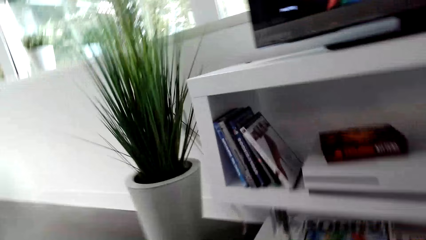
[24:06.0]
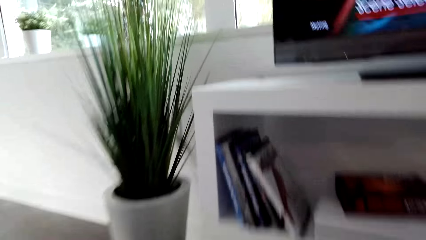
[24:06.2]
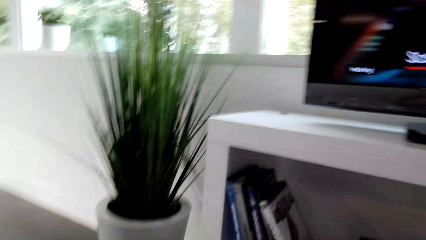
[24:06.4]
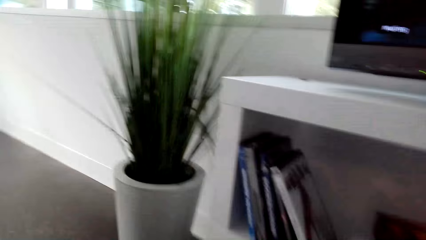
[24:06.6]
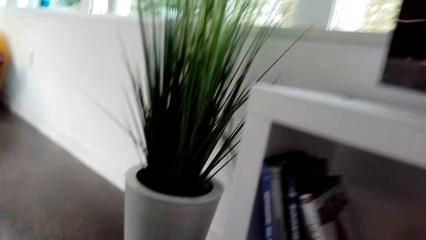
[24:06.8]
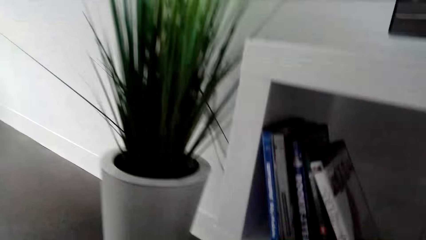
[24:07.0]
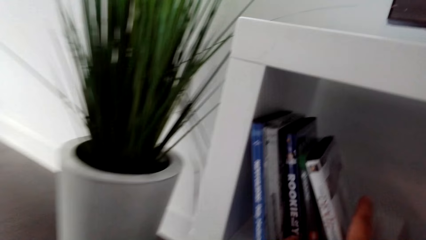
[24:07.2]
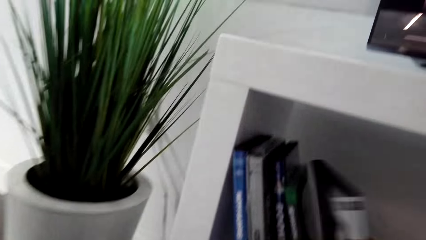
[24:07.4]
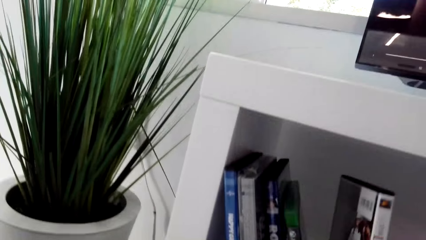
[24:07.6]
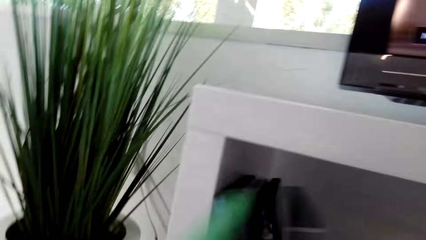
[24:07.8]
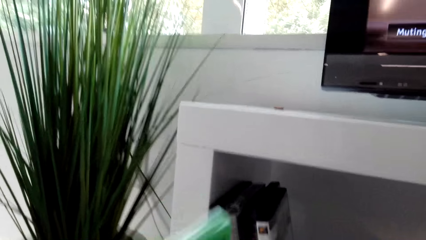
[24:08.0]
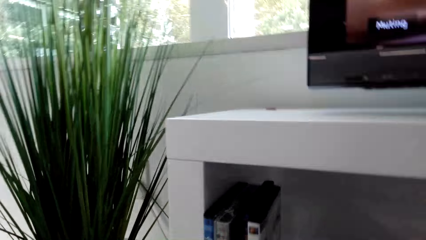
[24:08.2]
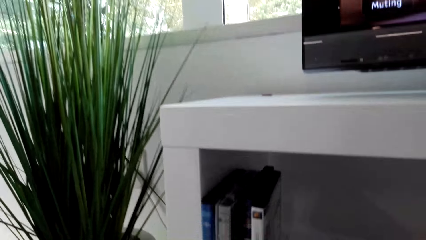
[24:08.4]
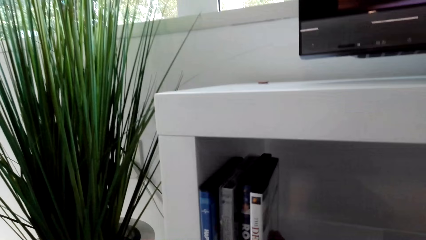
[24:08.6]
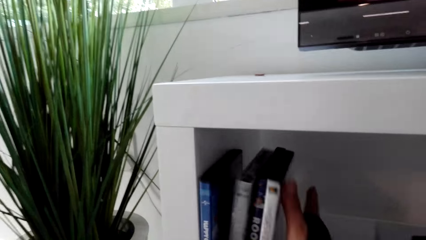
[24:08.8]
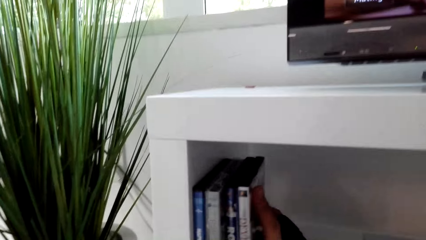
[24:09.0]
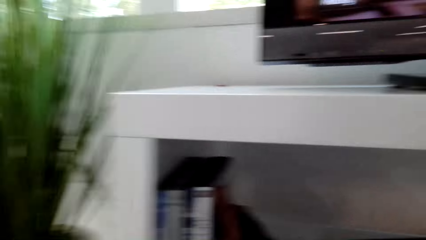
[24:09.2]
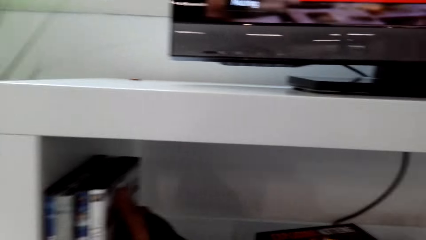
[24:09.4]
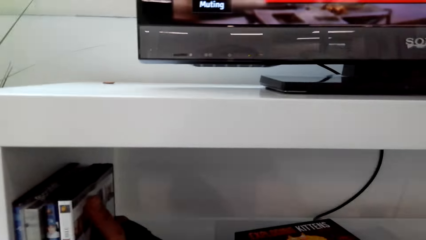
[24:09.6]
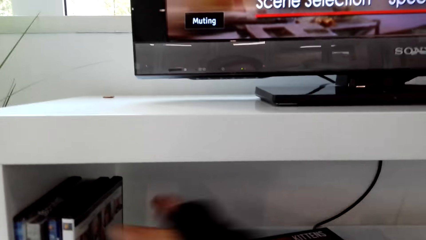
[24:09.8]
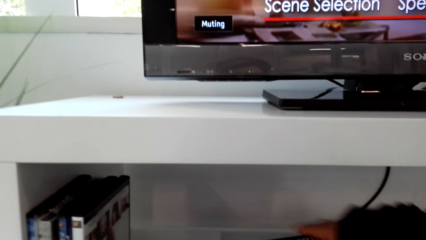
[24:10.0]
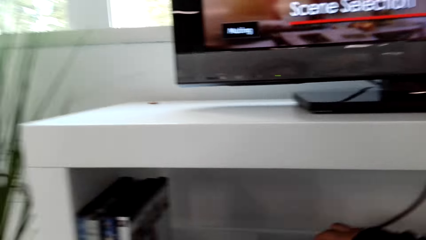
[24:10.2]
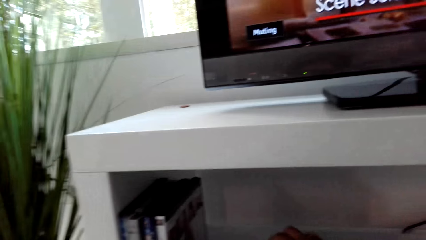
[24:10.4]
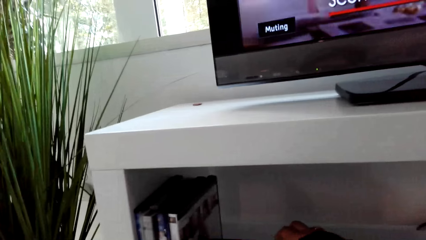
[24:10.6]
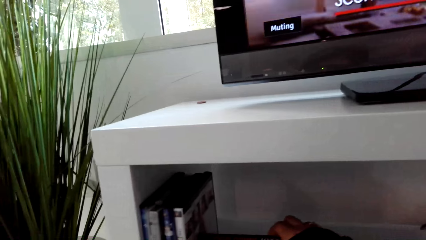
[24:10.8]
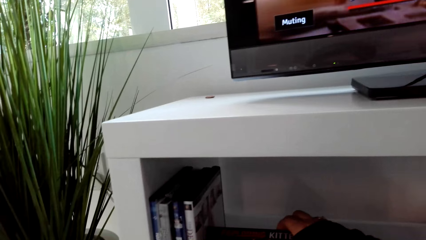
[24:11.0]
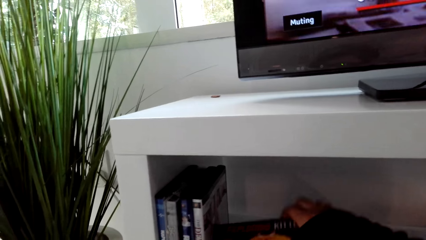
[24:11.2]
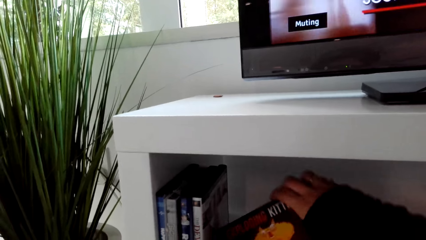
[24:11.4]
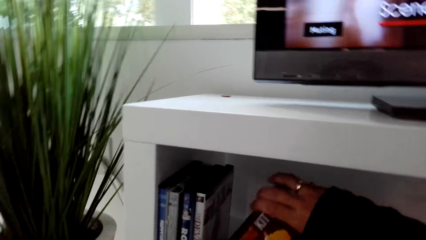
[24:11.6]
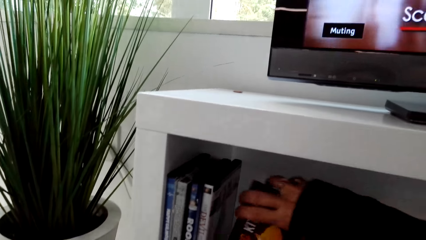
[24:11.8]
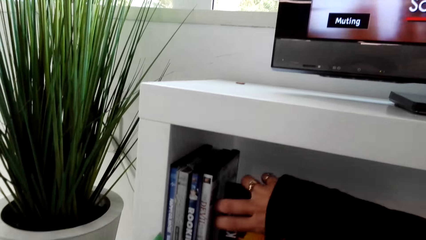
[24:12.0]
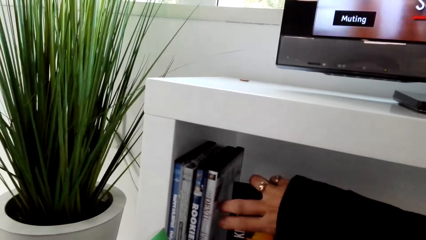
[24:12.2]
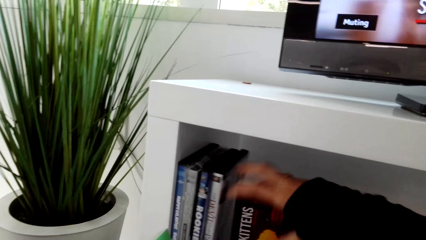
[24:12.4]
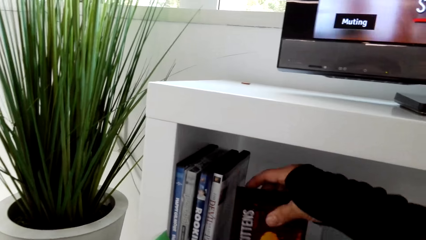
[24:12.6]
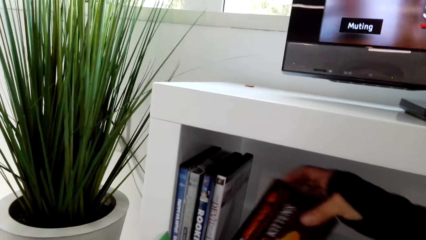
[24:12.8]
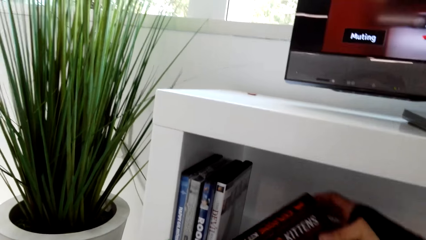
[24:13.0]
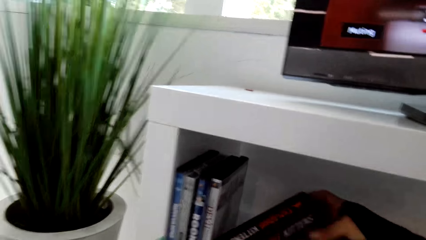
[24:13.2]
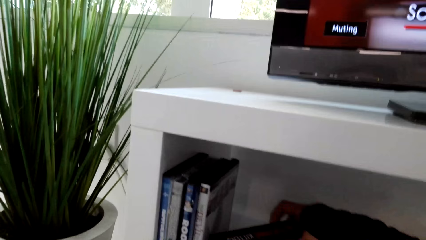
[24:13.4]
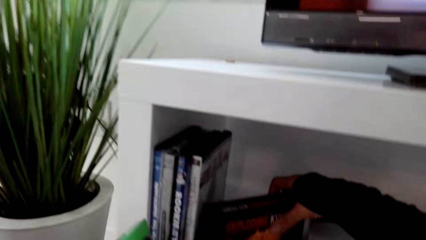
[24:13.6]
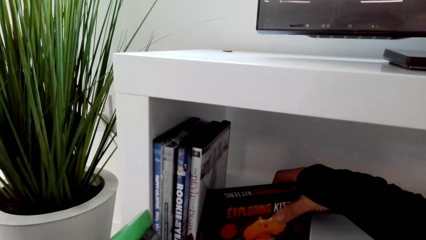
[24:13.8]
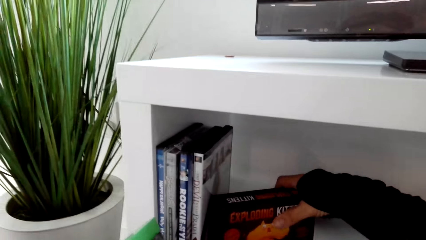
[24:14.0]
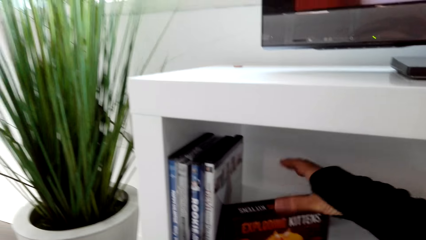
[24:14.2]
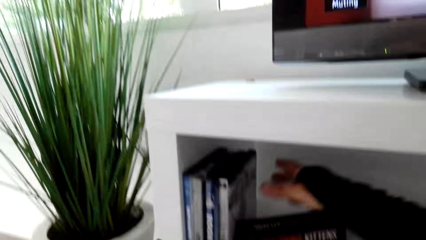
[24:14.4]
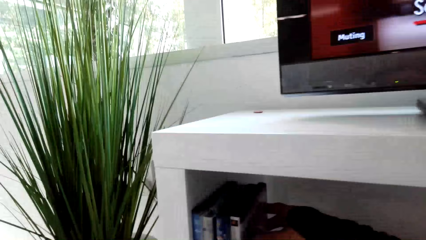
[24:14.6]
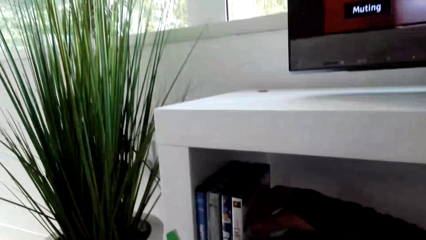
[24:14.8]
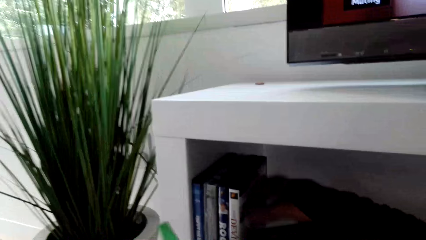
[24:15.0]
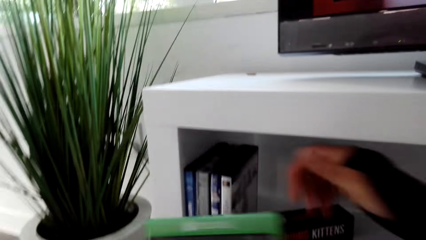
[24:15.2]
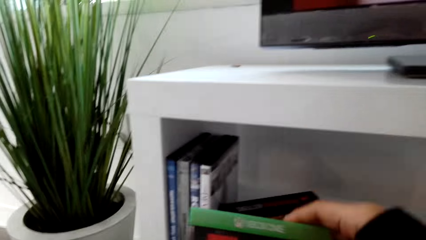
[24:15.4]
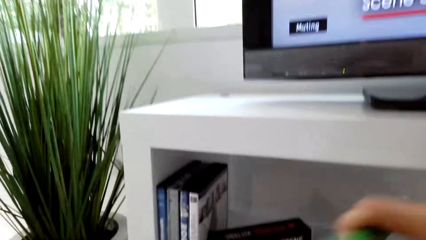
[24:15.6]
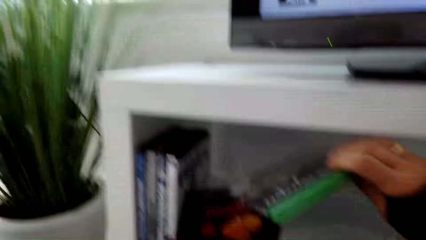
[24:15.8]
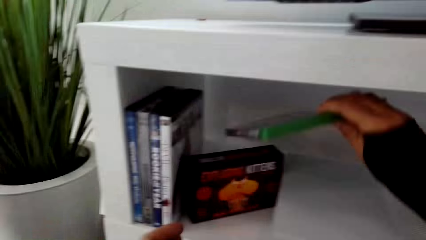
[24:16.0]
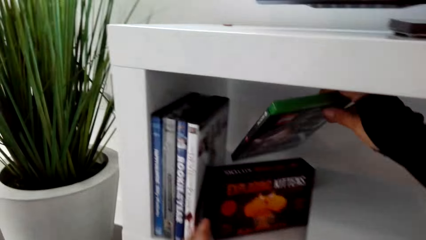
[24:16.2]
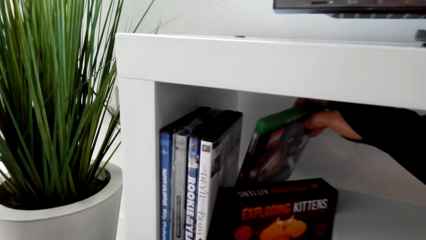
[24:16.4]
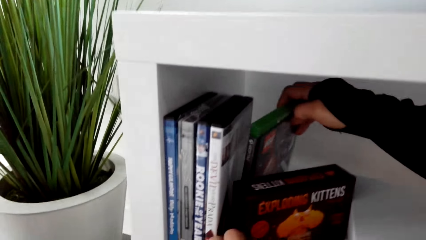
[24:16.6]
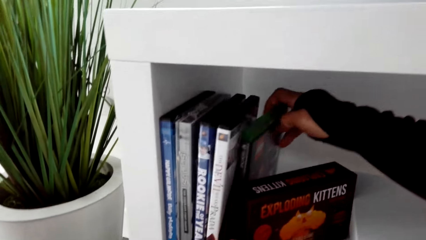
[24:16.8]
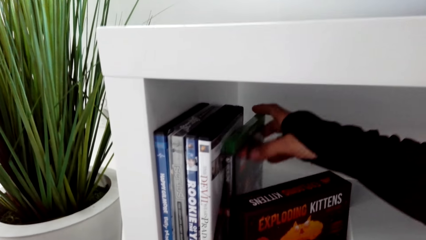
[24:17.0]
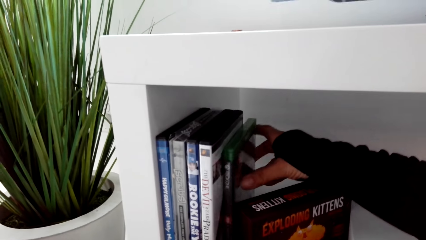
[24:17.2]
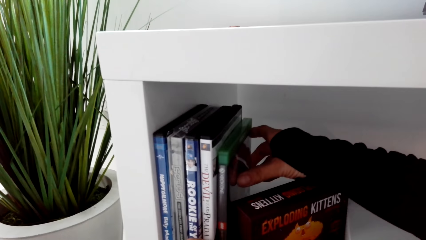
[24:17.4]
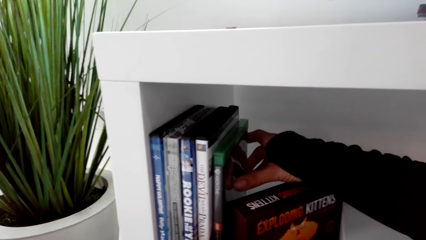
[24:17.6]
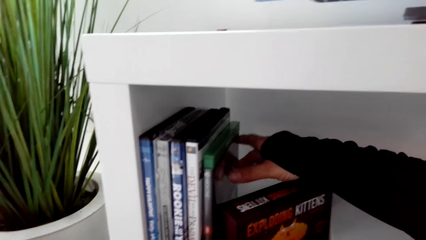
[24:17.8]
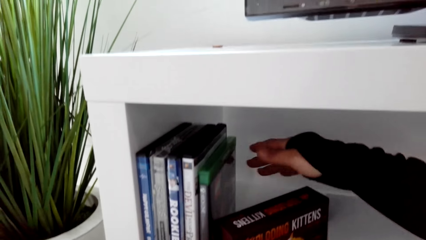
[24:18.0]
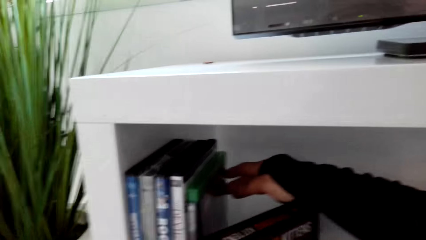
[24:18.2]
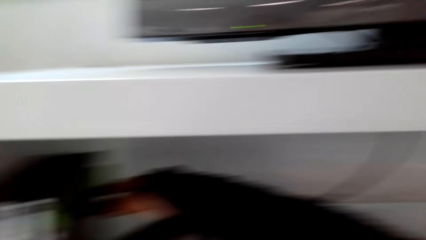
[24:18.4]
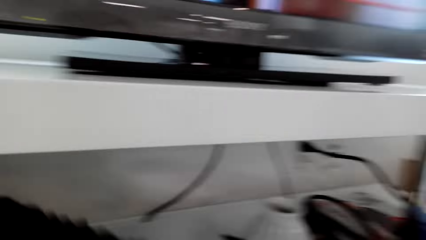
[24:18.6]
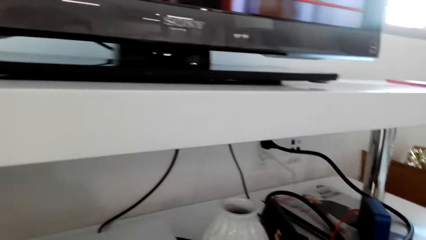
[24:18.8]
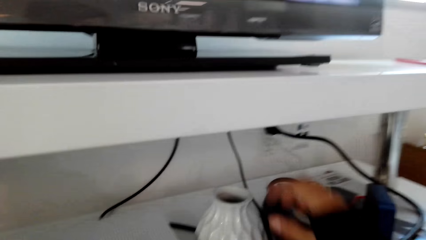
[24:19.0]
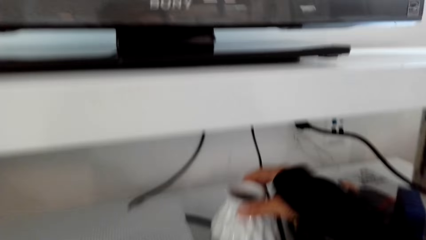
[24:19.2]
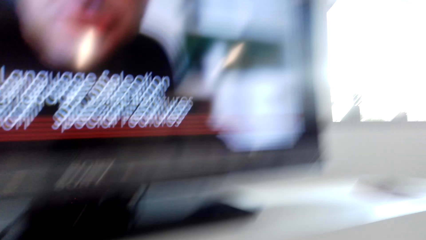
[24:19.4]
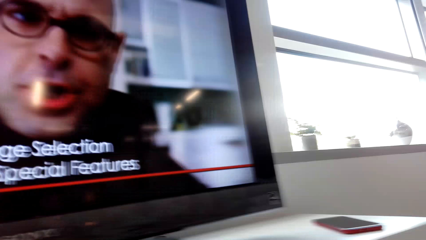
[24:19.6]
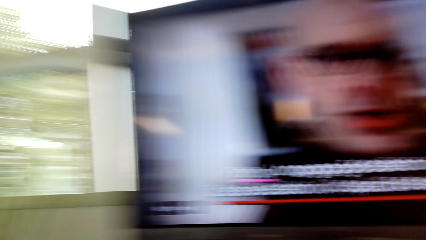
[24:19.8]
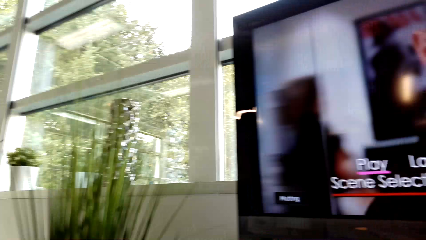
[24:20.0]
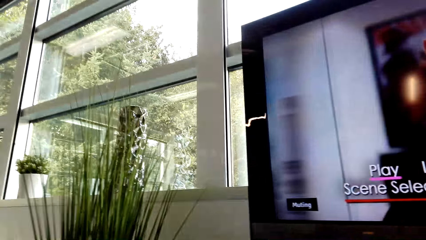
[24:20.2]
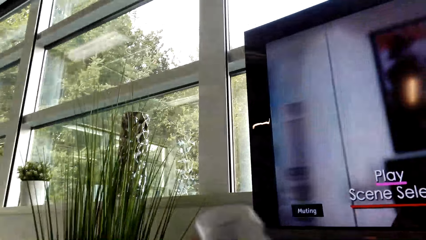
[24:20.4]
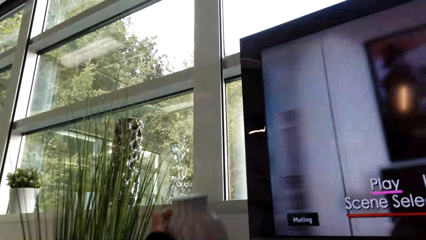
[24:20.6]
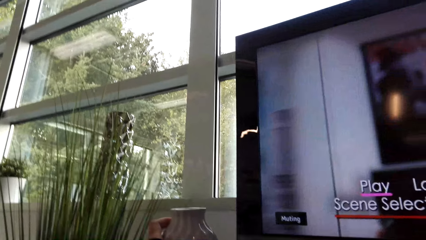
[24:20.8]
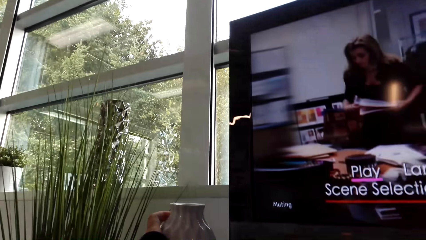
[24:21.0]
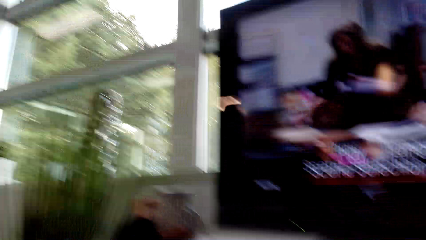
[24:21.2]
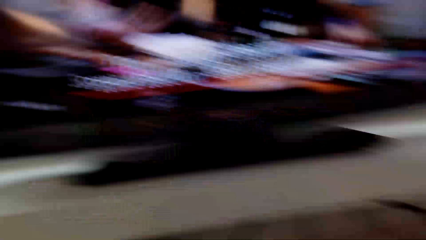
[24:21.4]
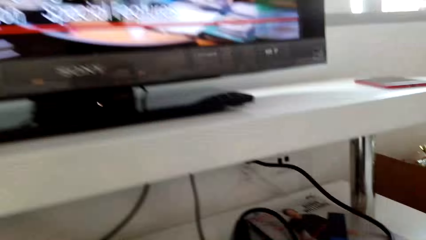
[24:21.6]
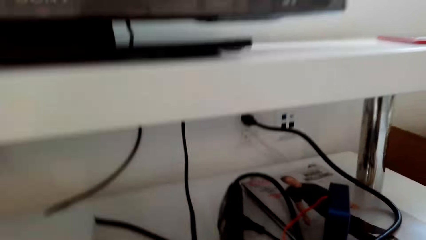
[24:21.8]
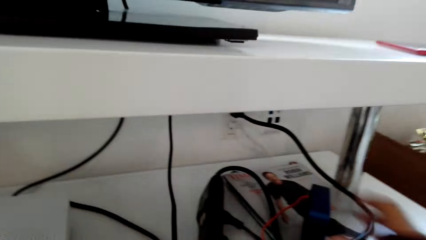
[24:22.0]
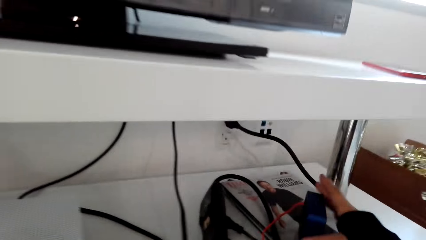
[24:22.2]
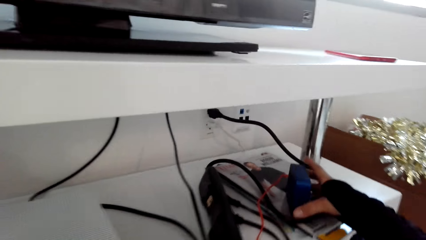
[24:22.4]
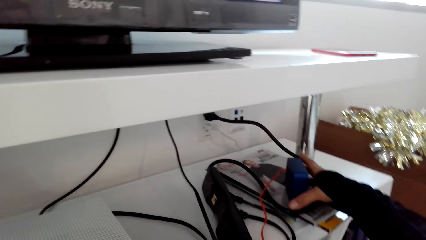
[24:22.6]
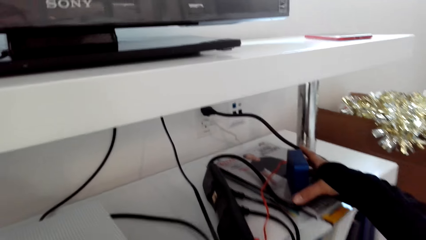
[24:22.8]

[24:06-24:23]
The camera wearer picks up a compact disk. They arrange books. They put the book on the shelf. They touch the books. They put the compact disk on the shelf. They arrange the books.
